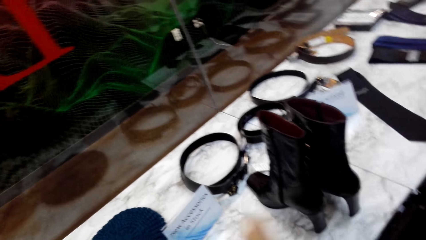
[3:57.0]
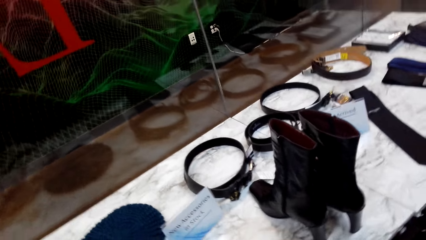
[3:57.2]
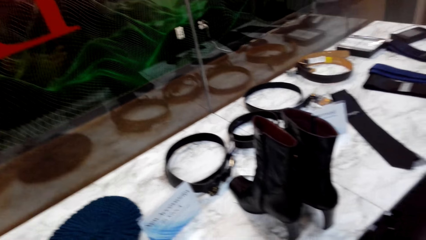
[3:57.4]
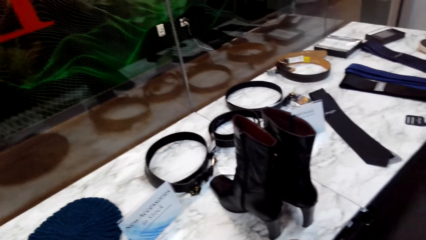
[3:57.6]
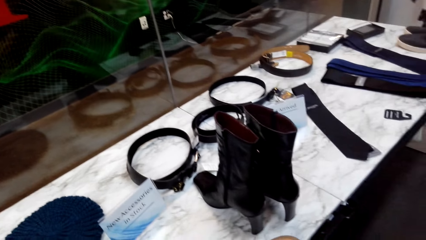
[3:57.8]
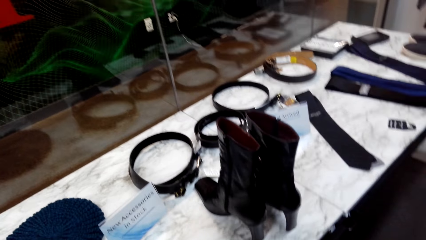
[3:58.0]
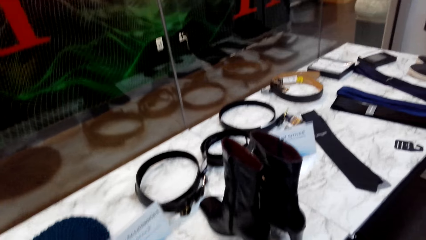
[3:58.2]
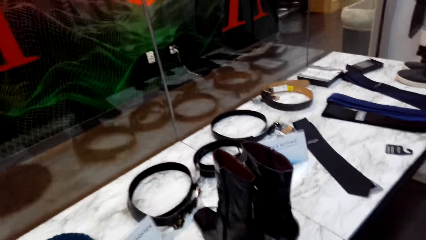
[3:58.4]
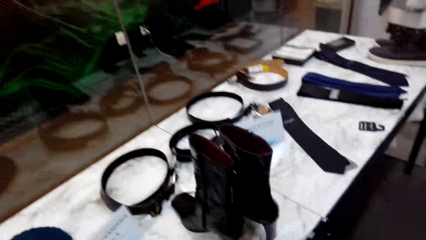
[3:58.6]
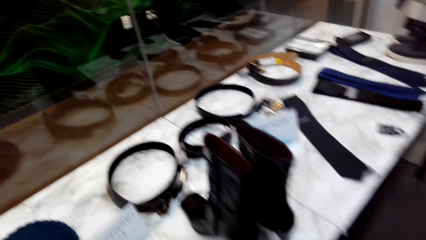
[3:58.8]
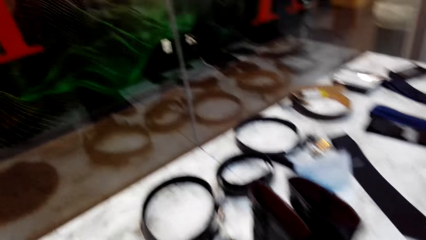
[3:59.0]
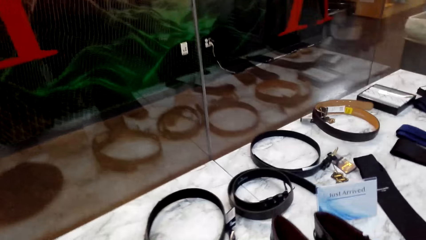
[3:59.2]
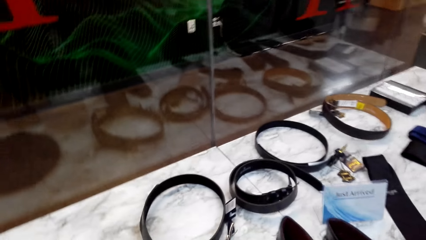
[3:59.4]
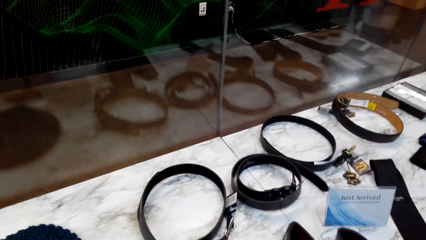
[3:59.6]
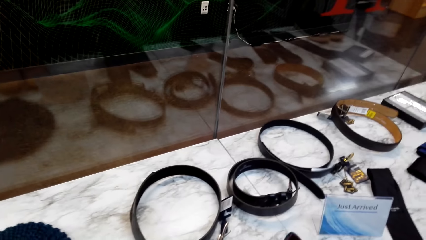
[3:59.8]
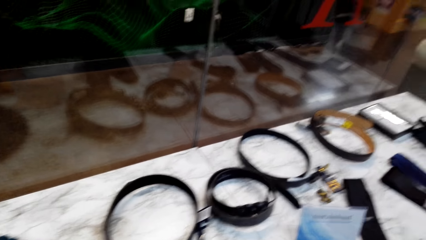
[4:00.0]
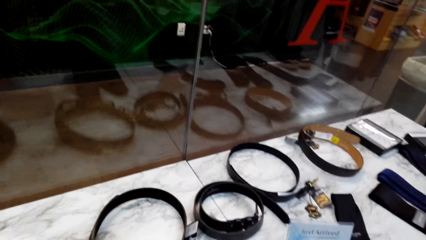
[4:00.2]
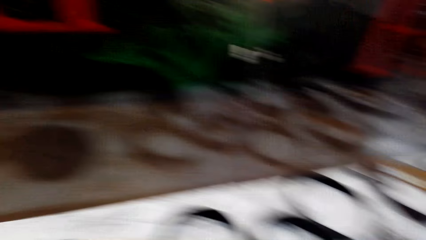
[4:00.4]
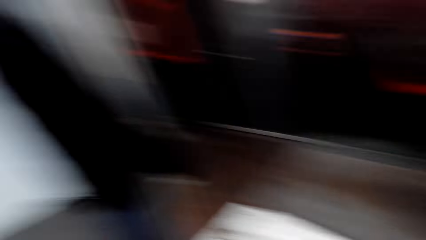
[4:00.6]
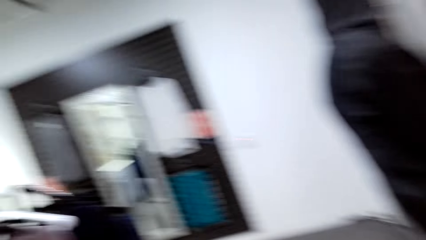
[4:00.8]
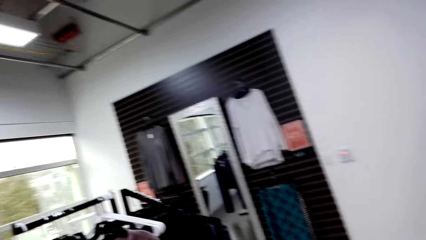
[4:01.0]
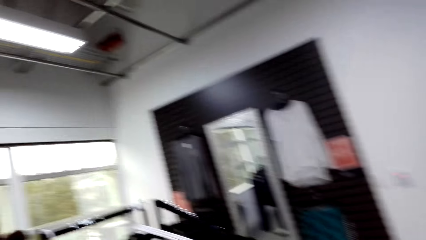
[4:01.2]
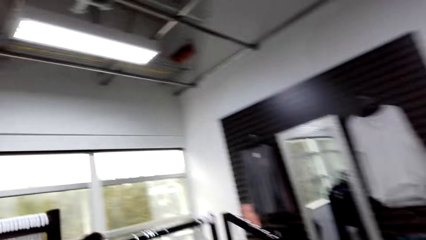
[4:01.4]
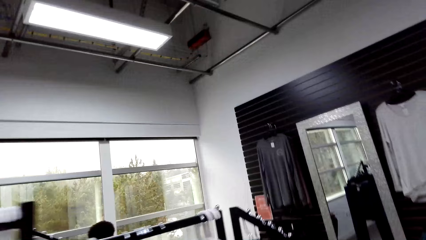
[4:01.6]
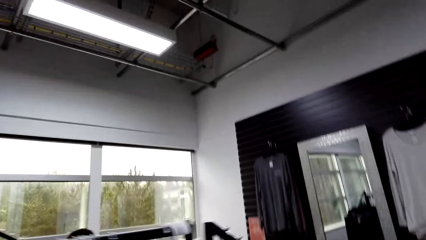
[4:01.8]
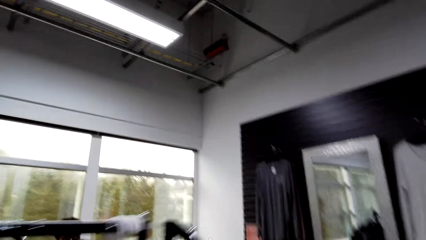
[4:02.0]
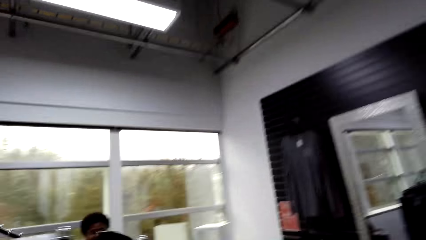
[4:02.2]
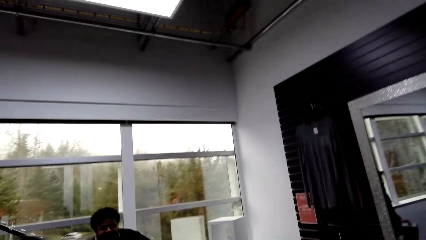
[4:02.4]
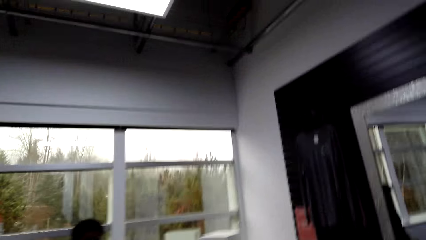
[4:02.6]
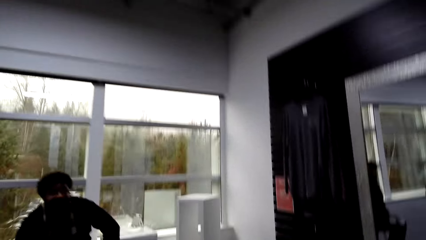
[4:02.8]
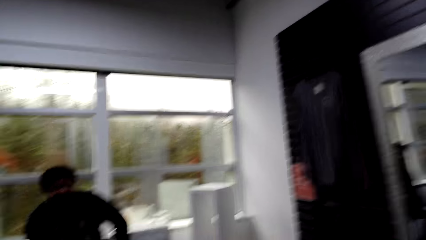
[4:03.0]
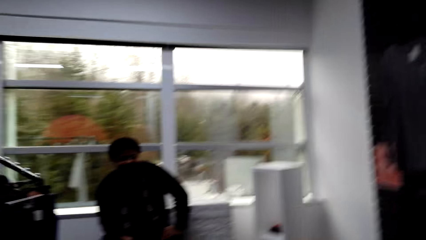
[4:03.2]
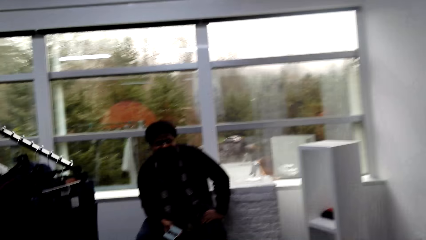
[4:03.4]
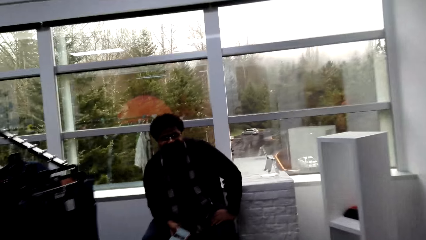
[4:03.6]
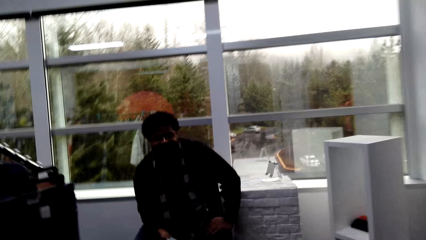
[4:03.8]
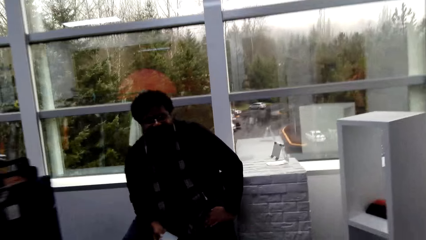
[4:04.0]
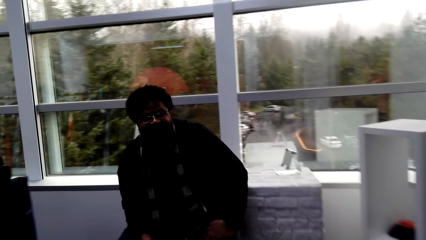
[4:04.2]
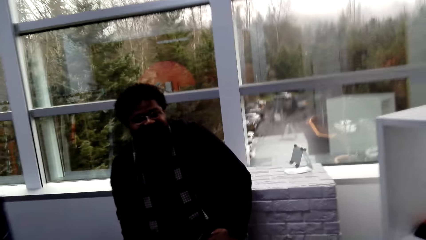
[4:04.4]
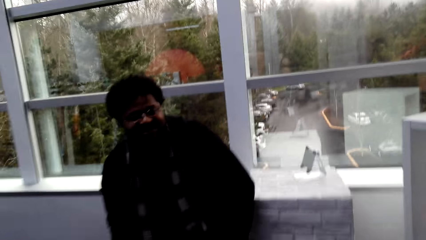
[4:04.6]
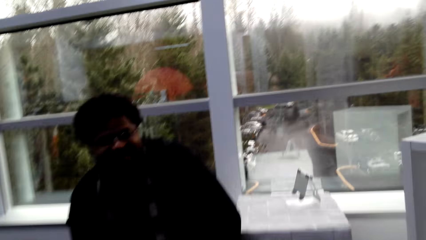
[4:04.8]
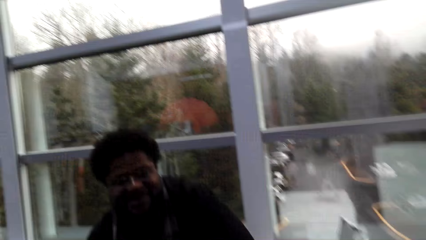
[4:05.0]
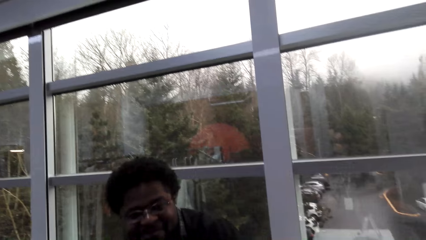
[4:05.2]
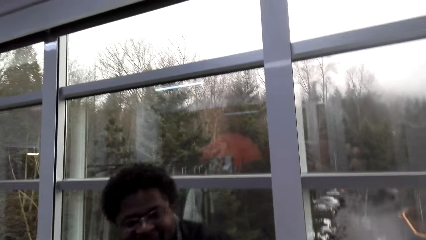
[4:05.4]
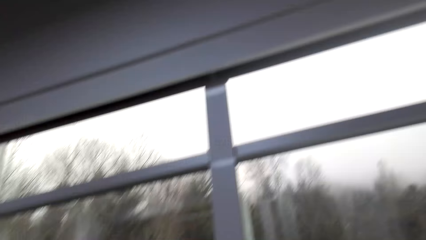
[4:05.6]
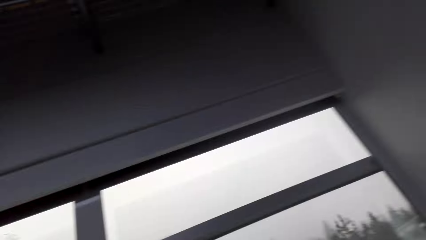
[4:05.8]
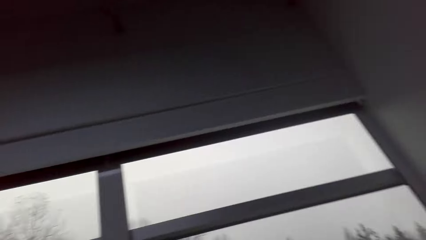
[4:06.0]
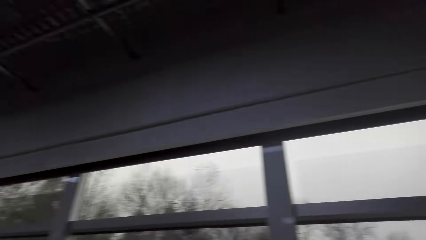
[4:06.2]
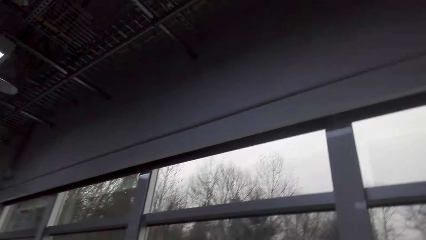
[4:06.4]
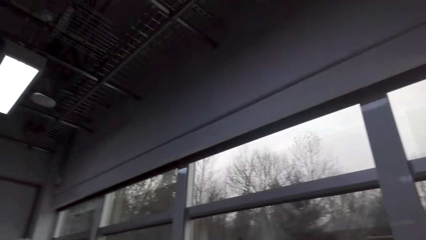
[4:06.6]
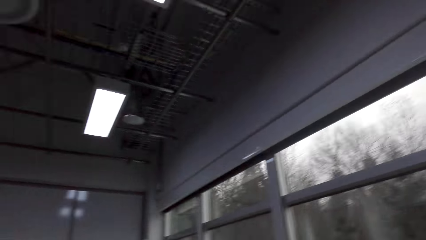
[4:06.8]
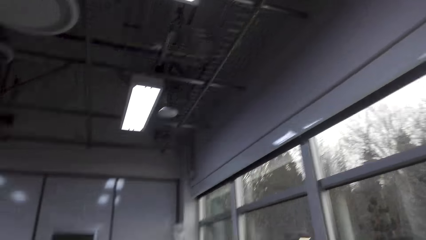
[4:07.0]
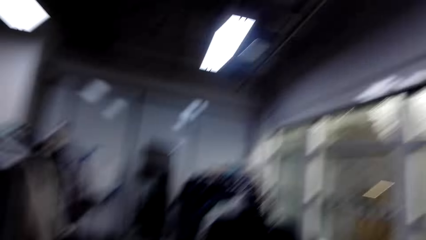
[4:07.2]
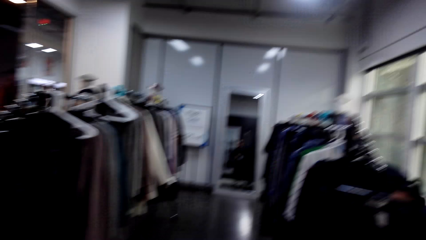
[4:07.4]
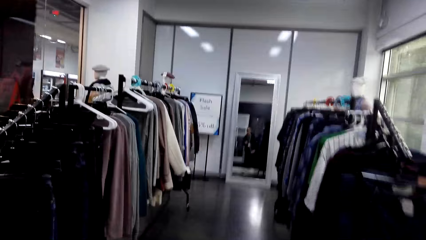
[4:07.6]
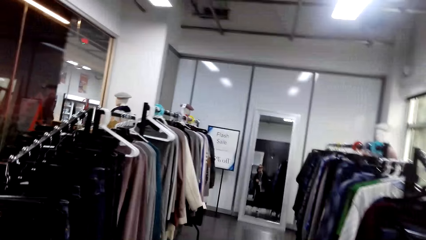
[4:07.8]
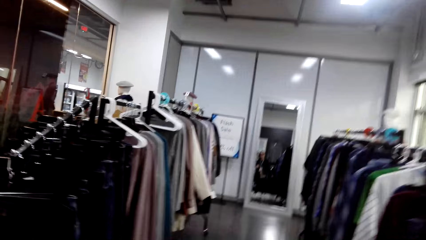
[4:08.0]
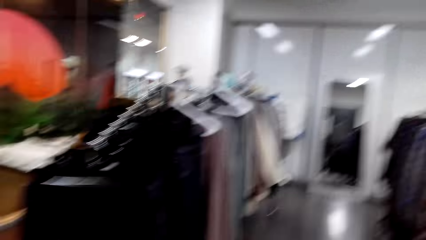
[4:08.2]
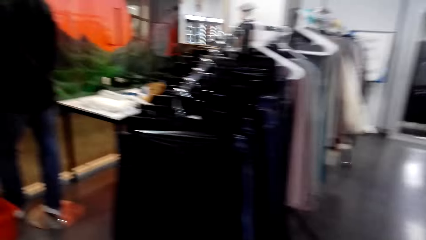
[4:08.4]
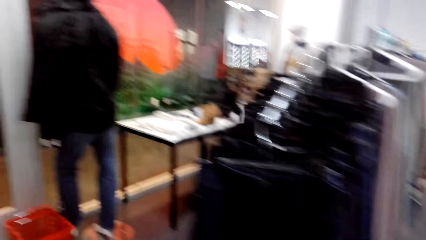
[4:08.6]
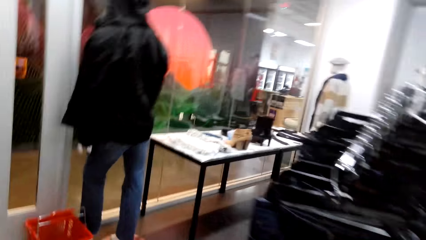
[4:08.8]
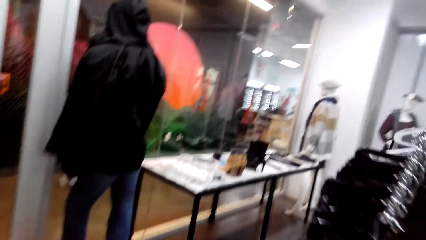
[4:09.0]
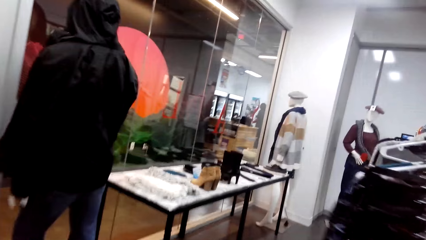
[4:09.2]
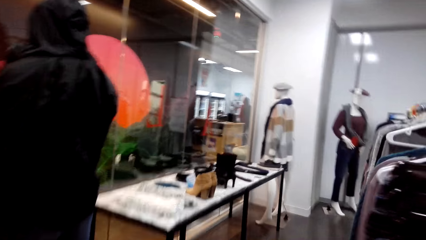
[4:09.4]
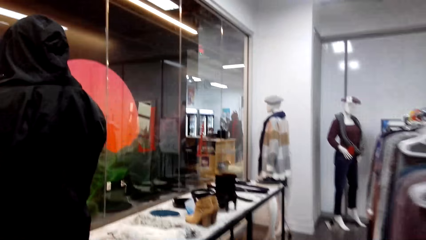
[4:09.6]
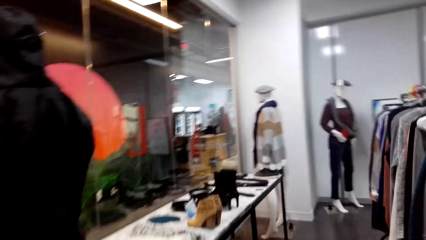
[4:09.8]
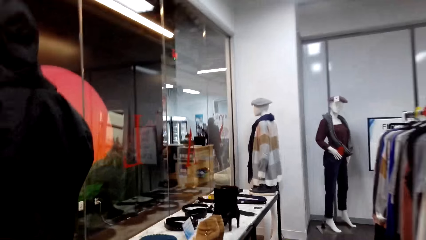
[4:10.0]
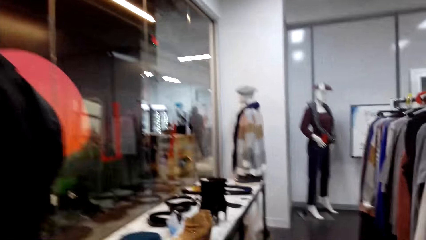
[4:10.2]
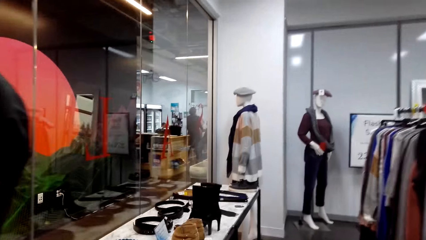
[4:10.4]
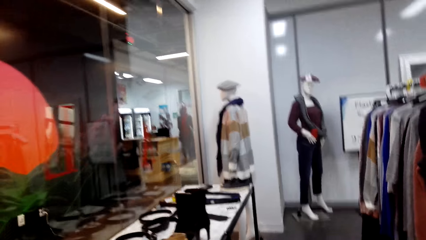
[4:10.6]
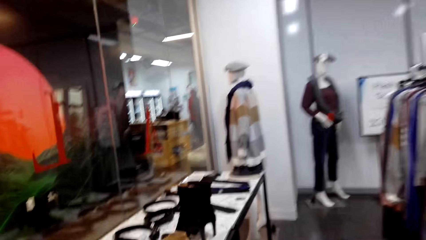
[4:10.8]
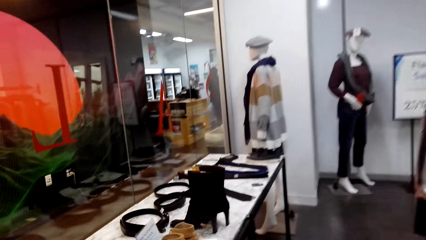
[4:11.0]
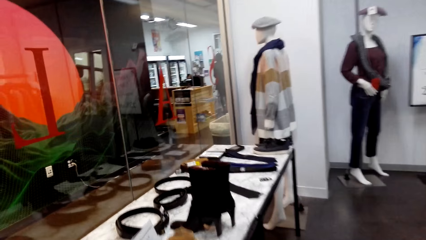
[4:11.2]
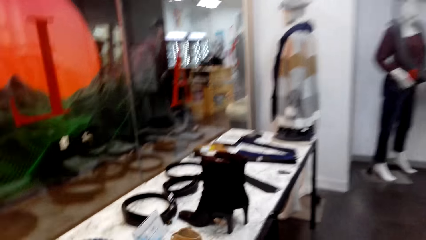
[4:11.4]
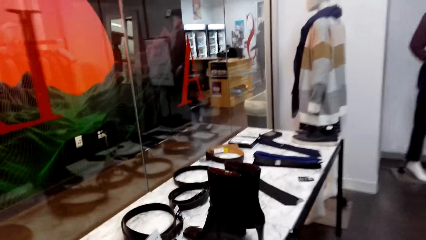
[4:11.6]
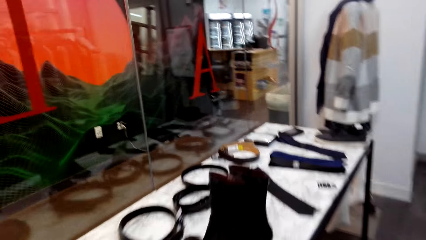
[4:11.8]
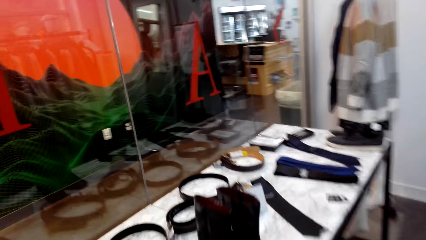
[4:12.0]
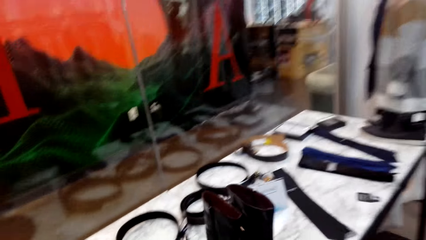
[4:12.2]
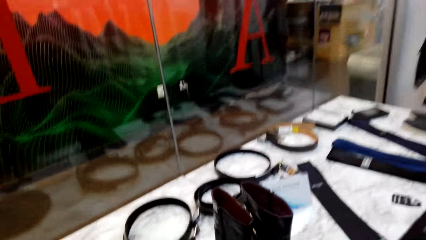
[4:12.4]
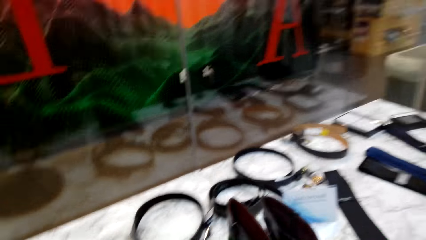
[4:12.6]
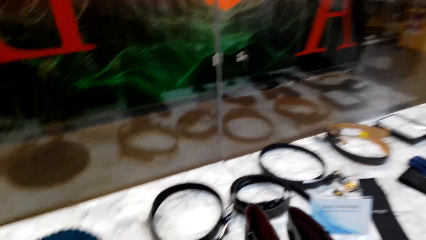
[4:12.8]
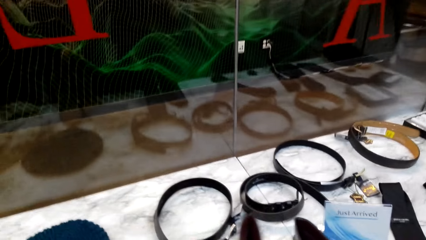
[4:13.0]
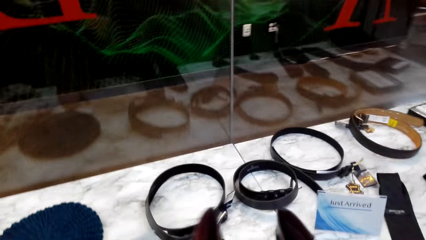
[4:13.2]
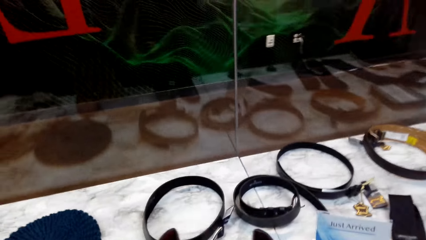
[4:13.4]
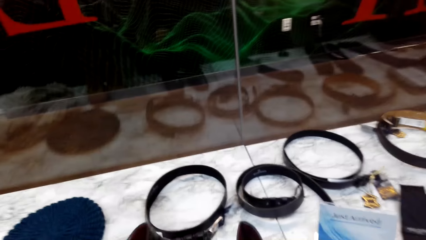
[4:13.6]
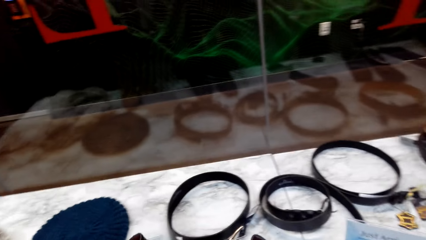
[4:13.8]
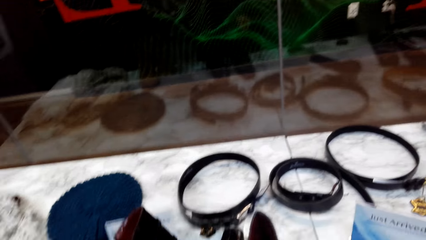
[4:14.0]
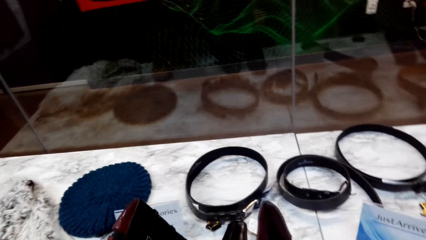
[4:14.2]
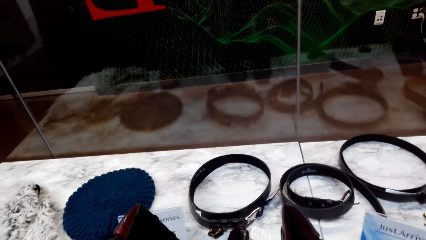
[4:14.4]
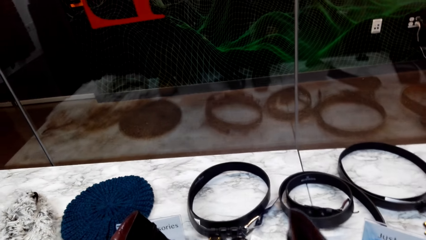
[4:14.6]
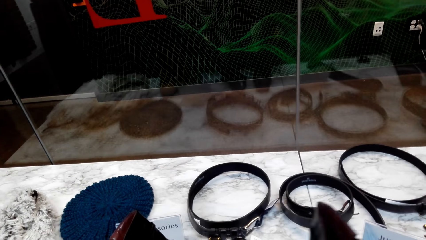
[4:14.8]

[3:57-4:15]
The camera wearer looks at the accessories. A person converses with the camera wearer. The camera wearer turns around. They converse with the person. They walk towards the person. They converse with the person. The person converses with the camera wearer. The camera wearer converses with the person. They look up. They walk left. They walk right. They look at the accessories.
